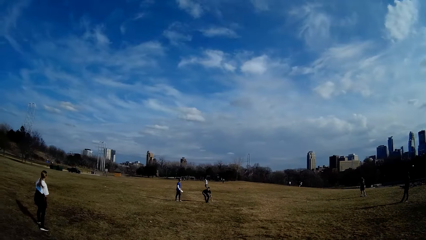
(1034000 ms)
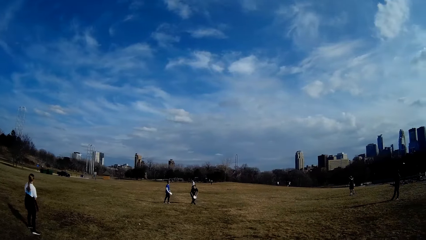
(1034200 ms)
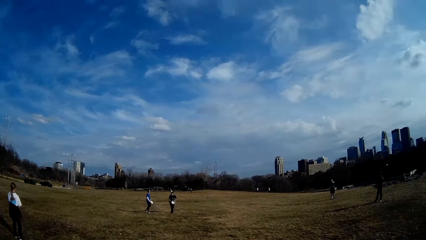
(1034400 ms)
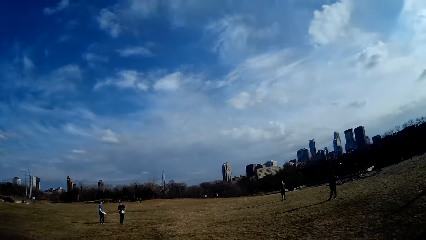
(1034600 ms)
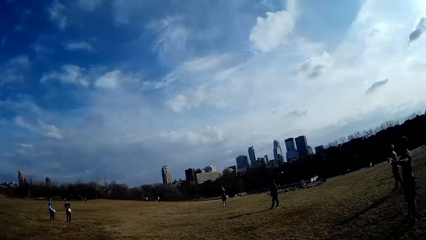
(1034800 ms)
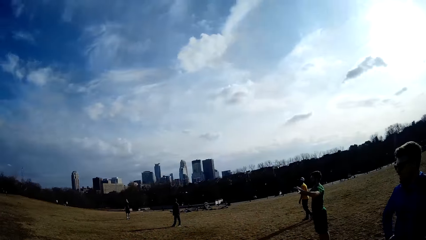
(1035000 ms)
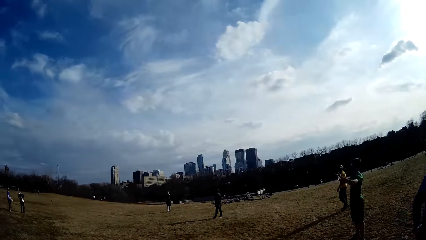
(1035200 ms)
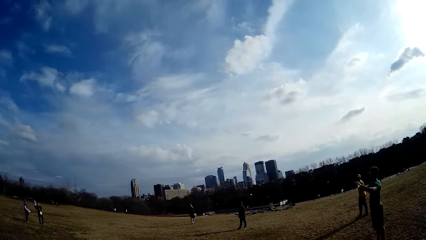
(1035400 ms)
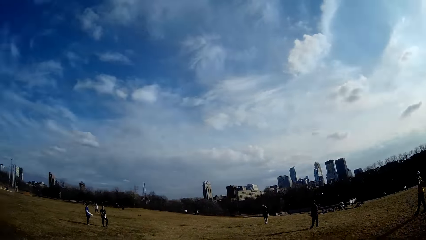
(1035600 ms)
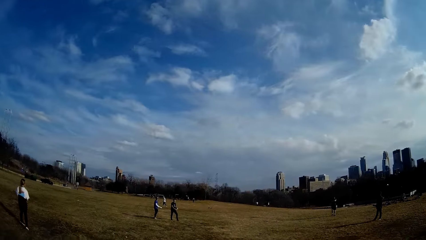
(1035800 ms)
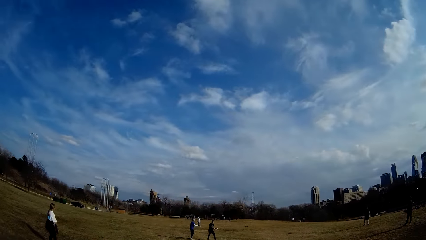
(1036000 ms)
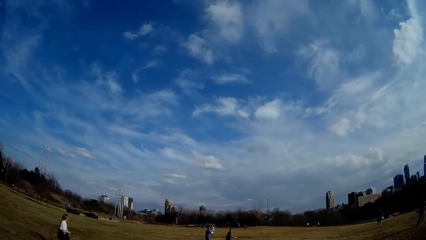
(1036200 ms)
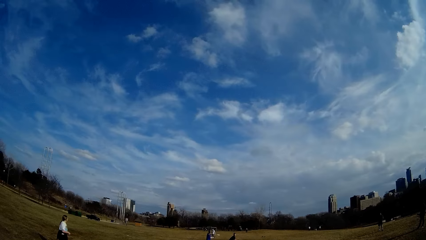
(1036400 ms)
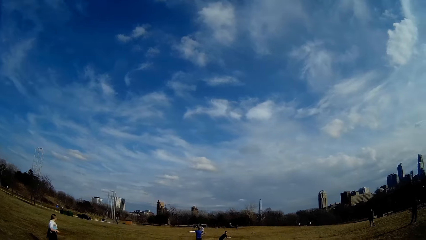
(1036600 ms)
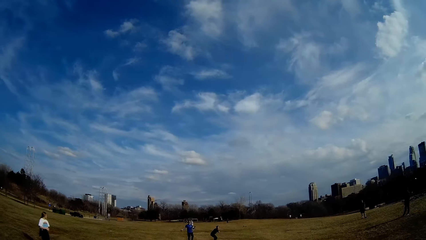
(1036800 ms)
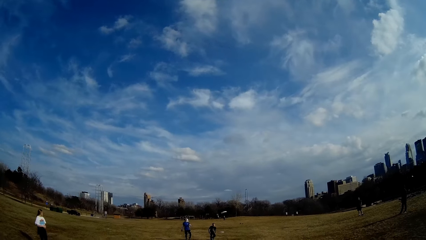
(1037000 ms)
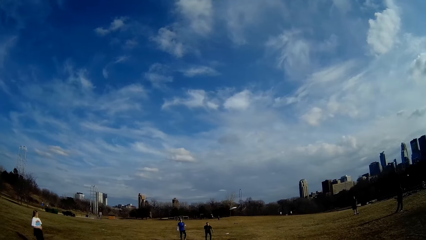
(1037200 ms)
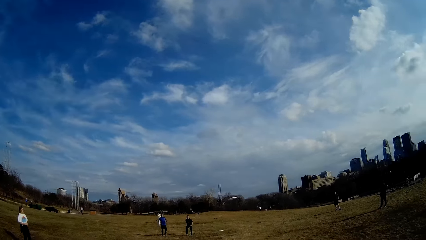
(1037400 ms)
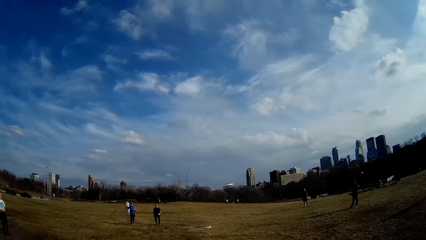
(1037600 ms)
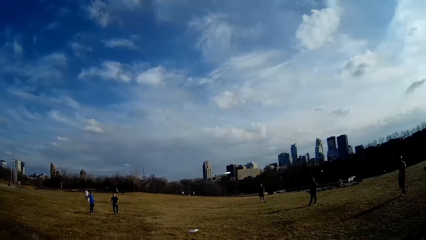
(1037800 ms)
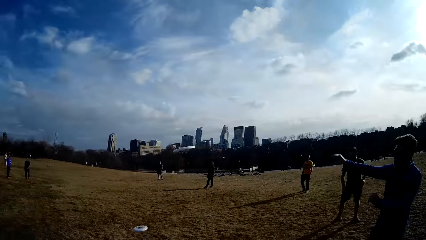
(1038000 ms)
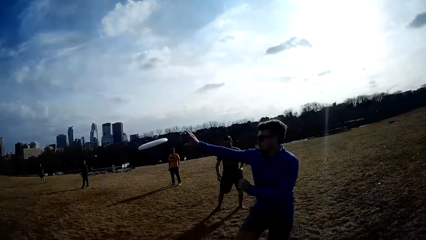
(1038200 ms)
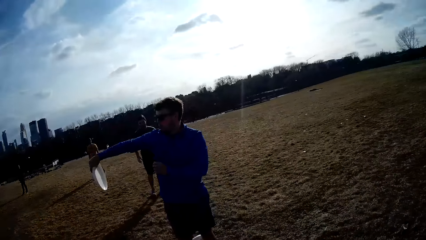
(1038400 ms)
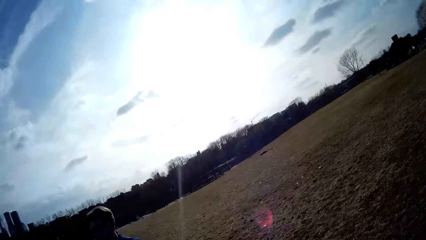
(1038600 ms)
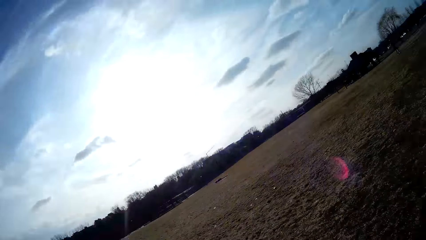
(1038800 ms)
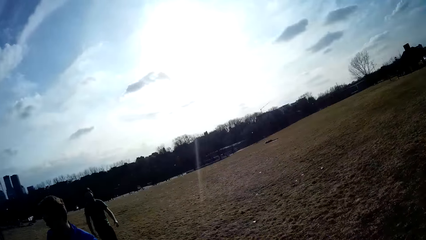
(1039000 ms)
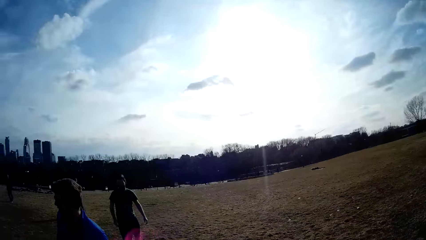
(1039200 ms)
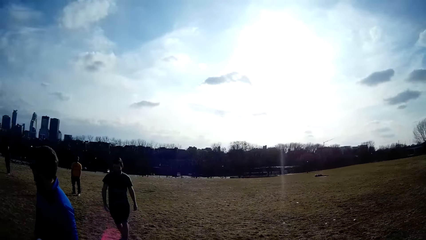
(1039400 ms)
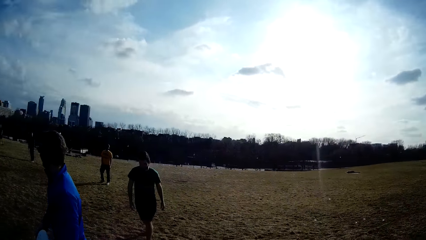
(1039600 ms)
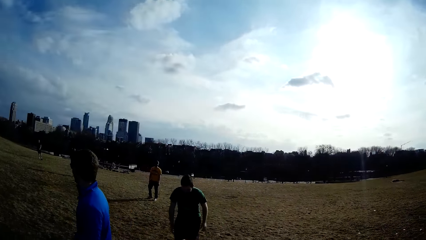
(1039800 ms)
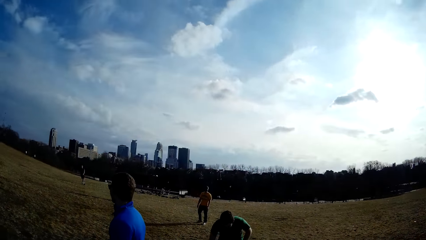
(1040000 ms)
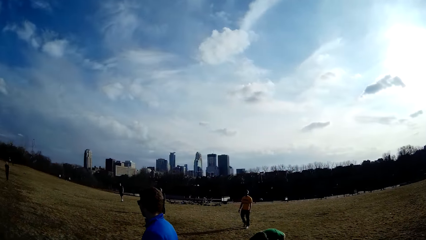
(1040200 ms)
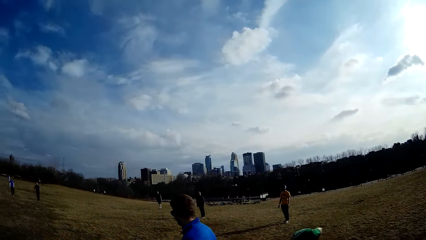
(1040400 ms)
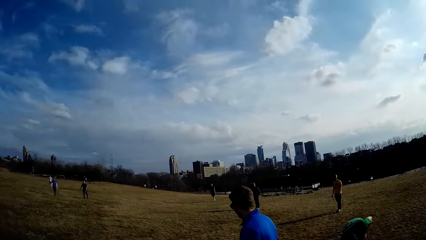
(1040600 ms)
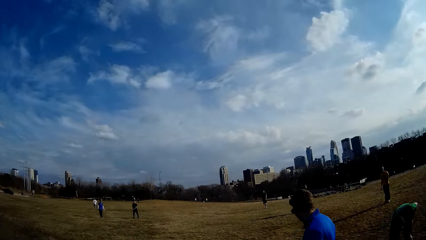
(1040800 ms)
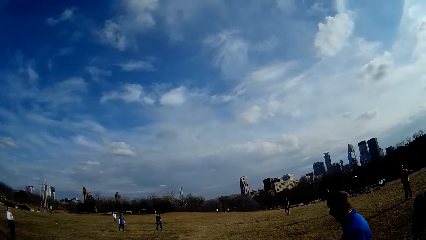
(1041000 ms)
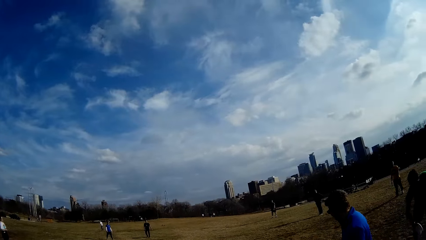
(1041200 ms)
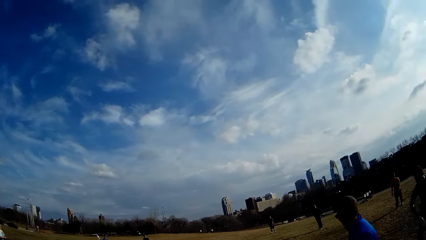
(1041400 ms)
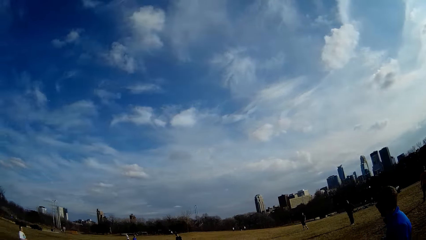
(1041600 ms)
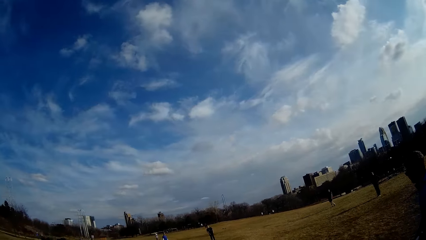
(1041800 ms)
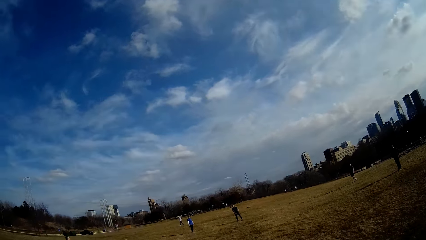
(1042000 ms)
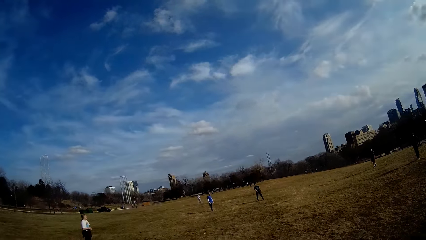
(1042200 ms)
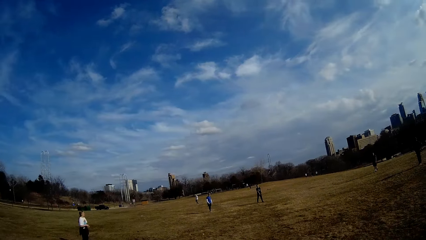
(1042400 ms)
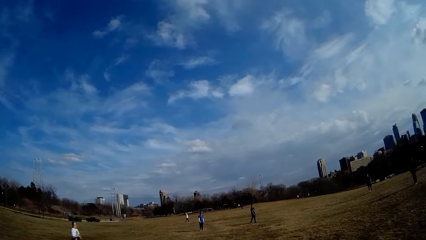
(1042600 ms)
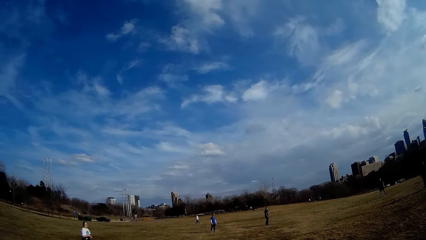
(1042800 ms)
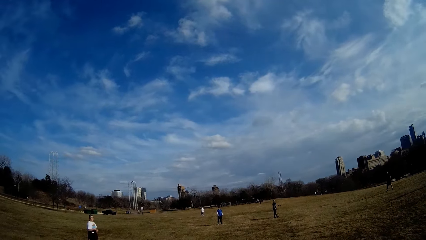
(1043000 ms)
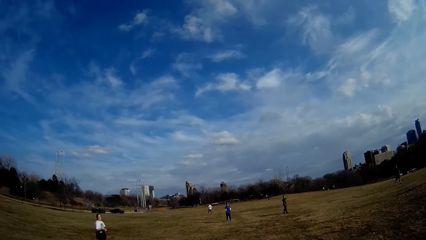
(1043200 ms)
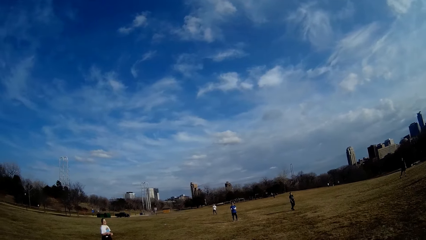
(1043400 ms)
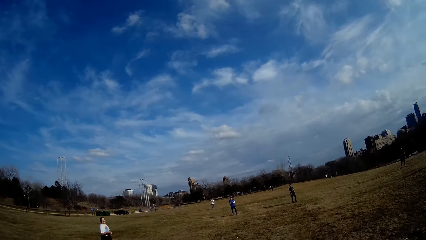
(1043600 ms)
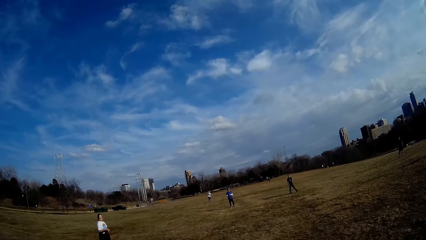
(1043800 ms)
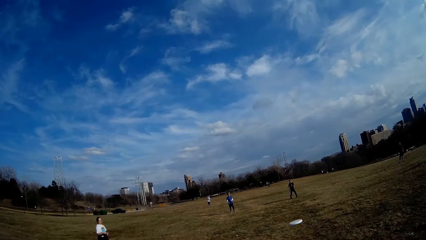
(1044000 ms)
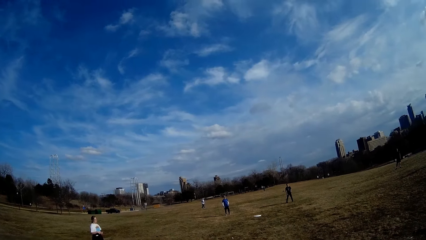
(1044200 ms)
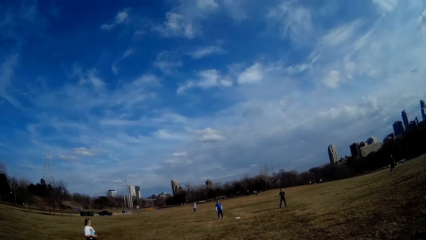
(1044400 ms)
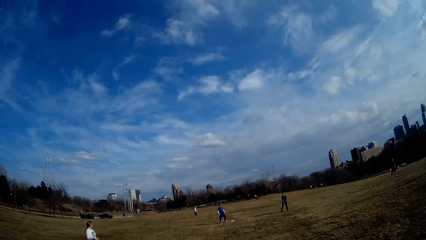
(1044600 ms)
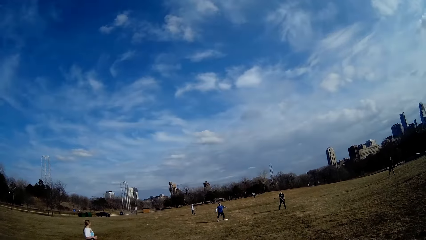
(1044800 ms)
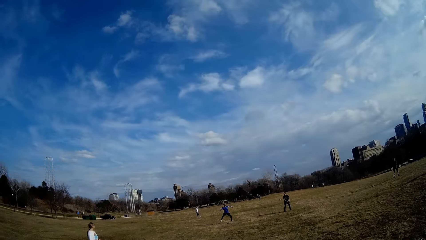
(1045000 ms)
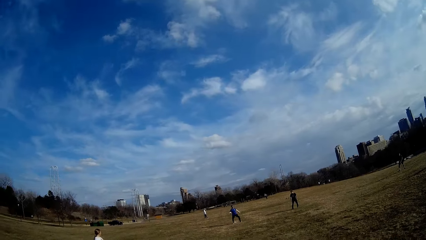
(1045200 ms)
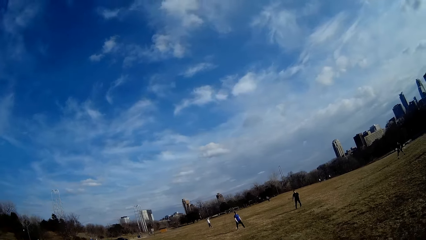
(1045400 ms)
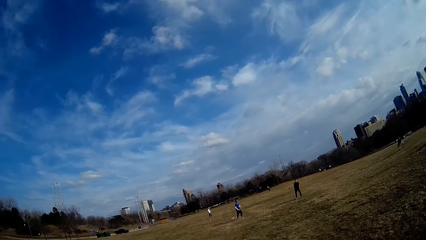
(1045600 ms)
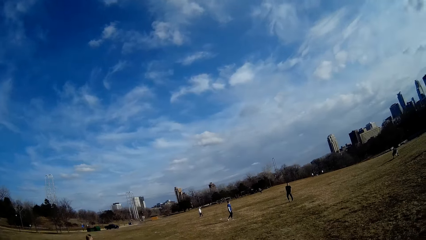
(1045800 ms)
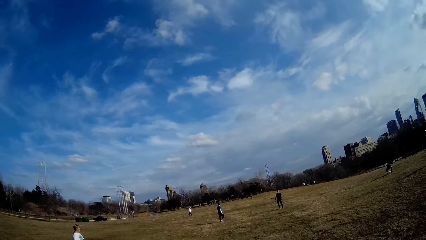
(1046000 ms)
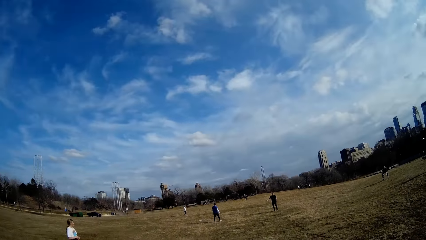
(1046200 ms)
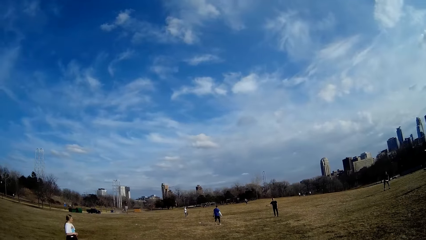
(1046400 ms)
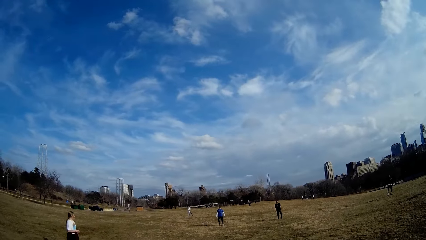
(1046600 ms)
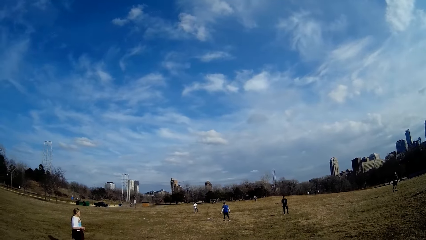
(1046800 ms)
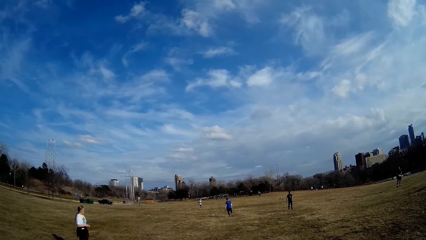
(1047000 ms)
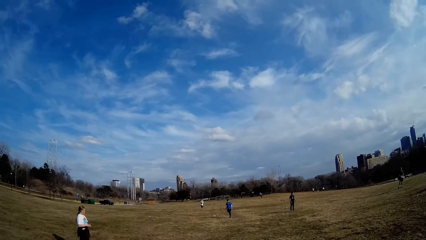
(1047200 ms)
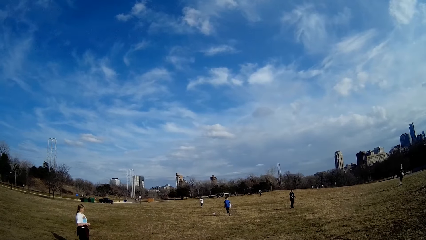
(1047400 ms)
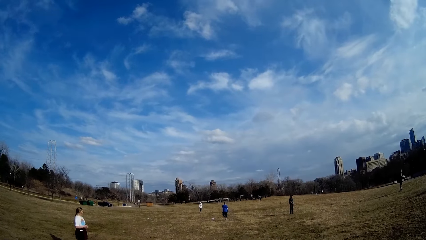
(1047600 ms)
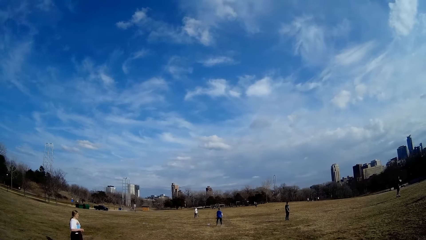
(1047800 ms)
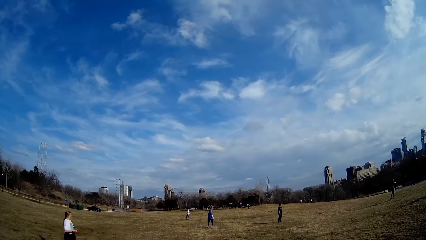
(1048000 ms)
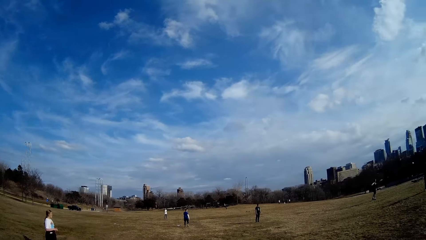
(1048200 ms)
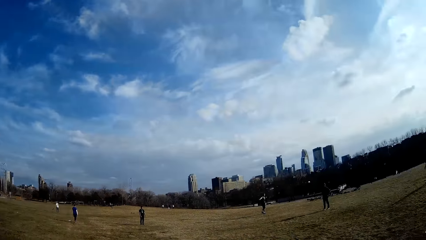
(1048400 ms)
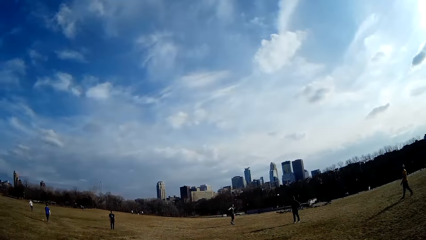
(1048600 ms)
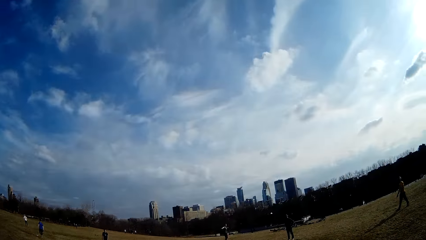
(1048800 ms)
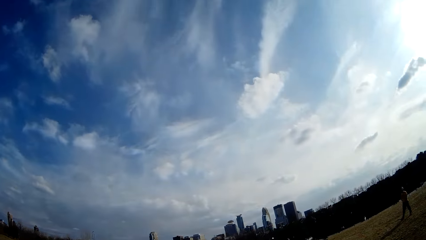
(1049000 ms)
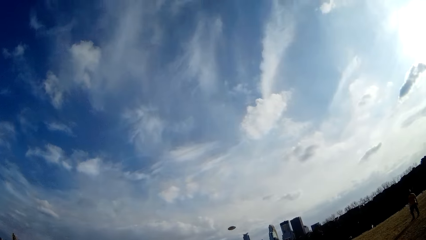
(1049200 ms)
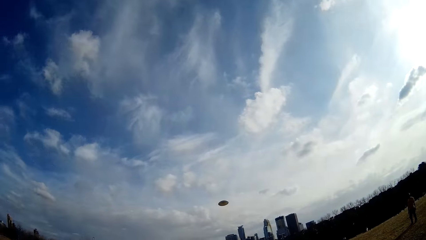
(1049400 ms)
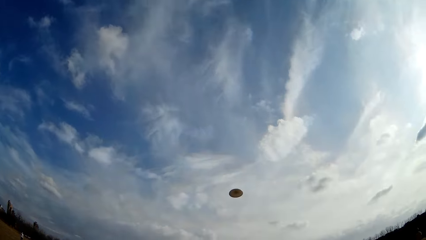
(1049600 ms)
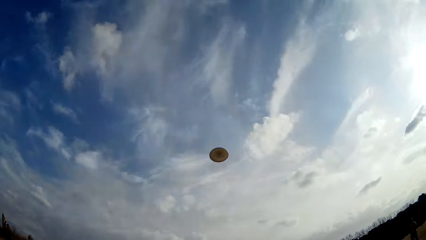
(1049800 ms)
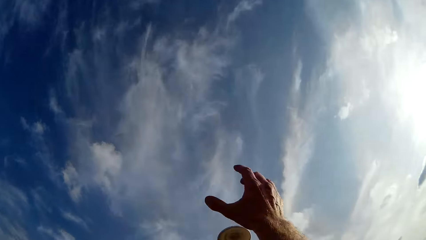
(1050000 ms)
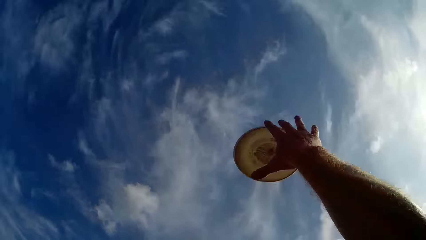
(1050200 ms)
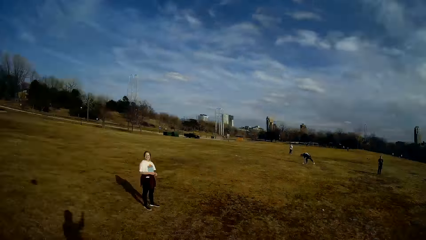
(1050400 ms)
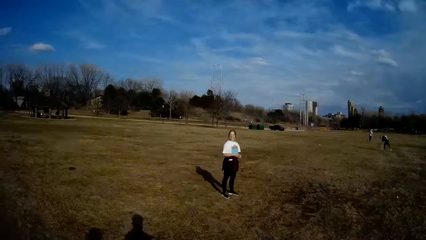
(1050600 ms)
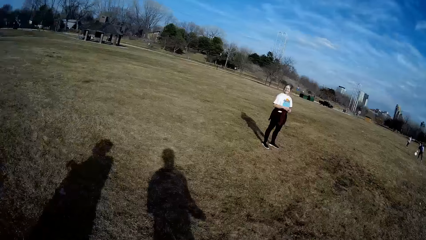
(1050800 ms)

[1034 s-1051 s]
A man picks up the slate or flying plate from the ground. Another man throws the slate in the air. The first man throws the slate in the air. A third man catches the slate in the air. He throws the slate in the air. The second man allows the slate through his legs. A fourth man catches the slate in the air. A fifth man hits a cricket ball with a bat. The second man walks towards the slate. The fourth man throws the slate in the air. The camera wearer makes for the slate with his right hand.
